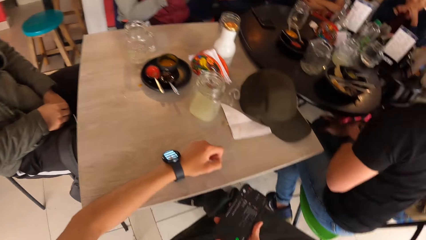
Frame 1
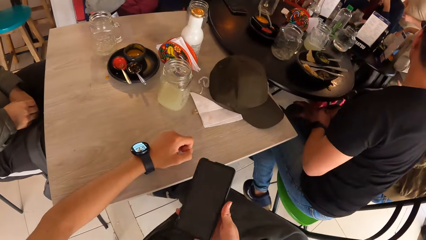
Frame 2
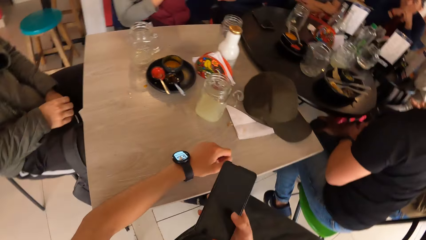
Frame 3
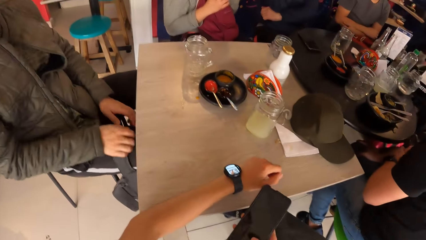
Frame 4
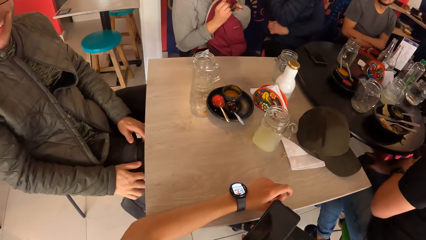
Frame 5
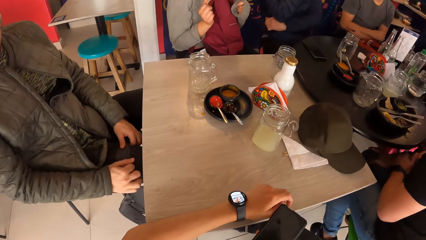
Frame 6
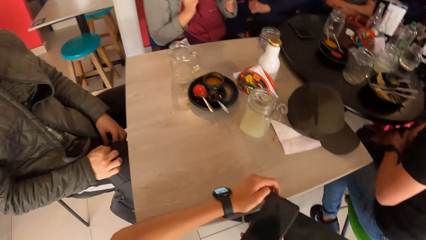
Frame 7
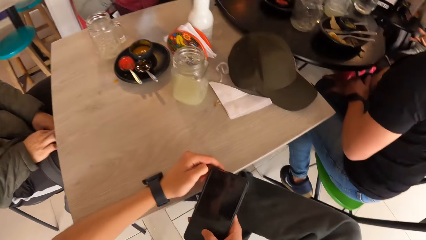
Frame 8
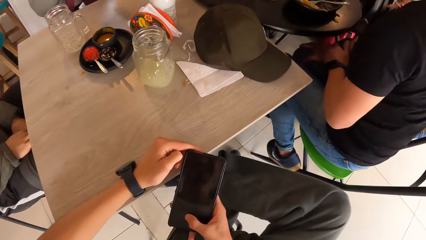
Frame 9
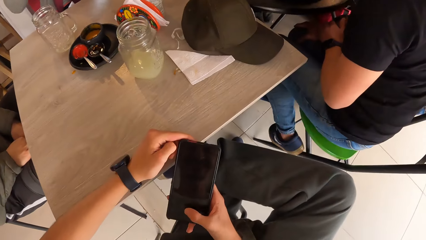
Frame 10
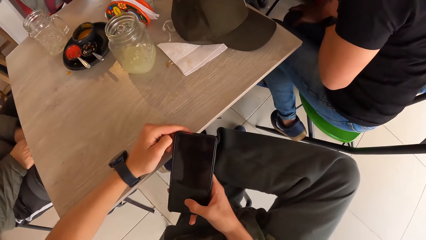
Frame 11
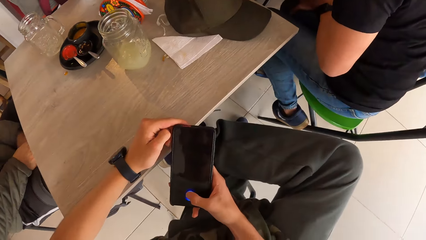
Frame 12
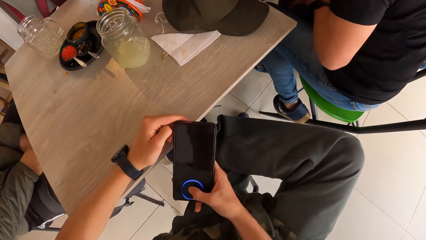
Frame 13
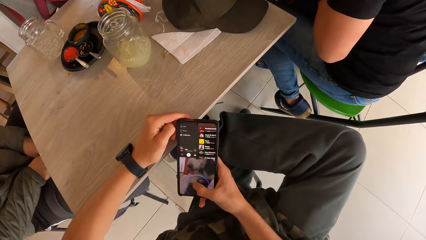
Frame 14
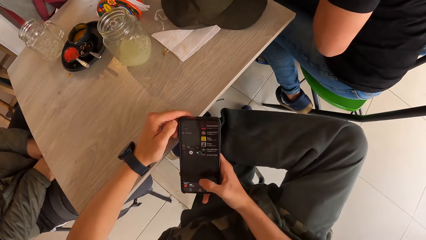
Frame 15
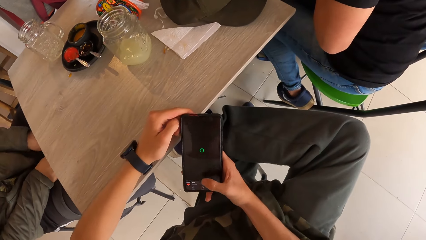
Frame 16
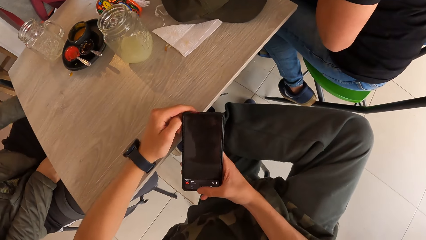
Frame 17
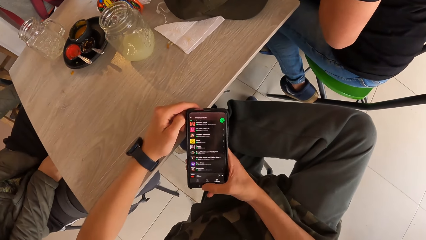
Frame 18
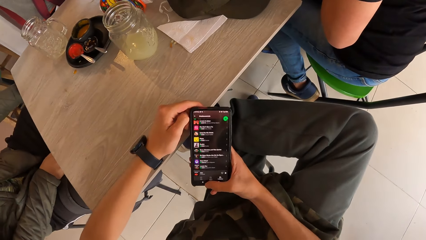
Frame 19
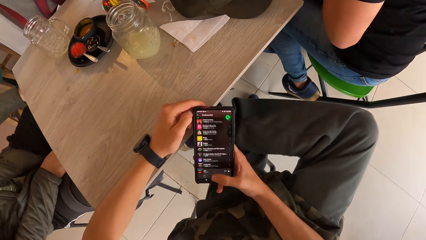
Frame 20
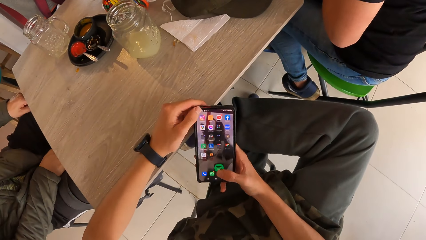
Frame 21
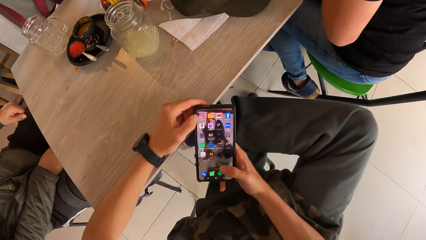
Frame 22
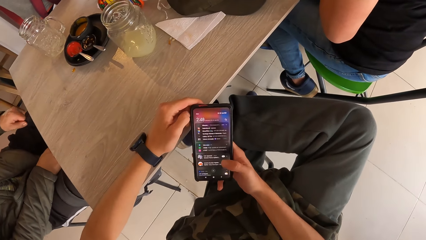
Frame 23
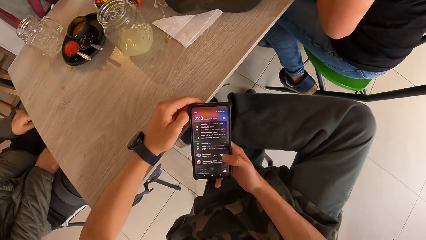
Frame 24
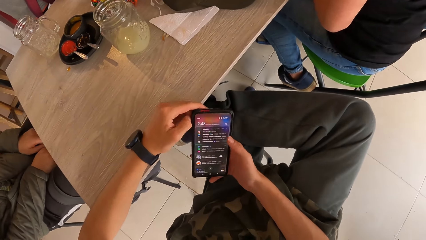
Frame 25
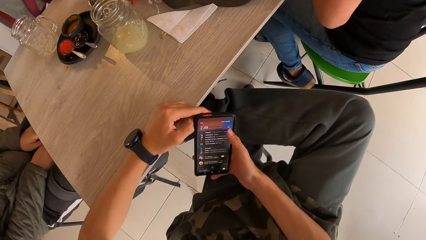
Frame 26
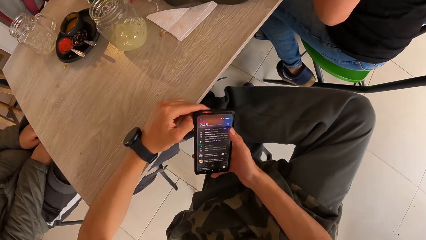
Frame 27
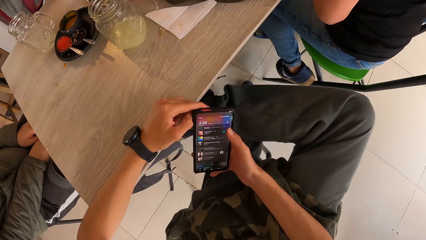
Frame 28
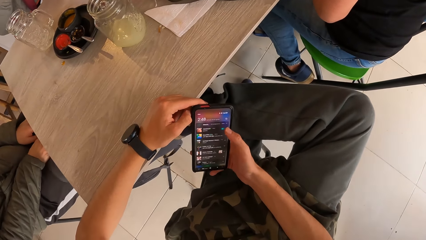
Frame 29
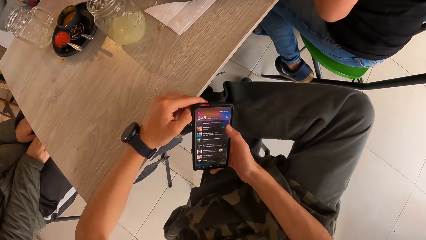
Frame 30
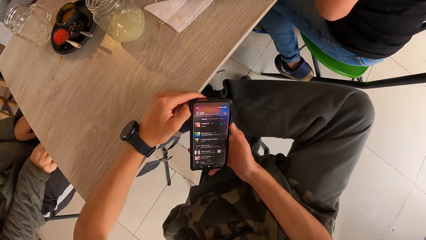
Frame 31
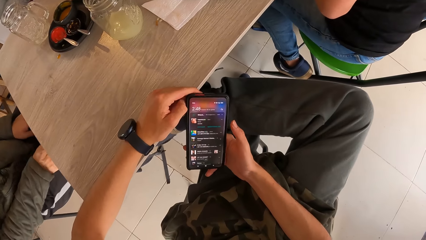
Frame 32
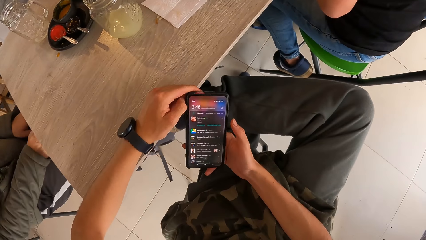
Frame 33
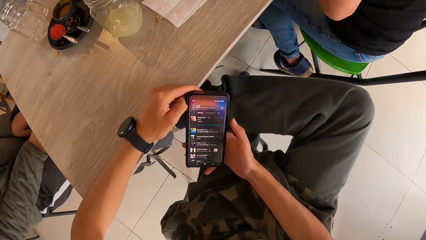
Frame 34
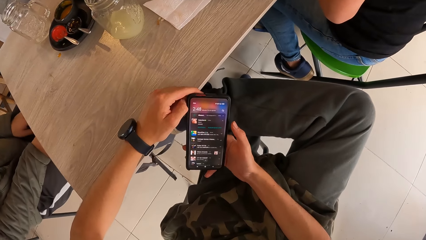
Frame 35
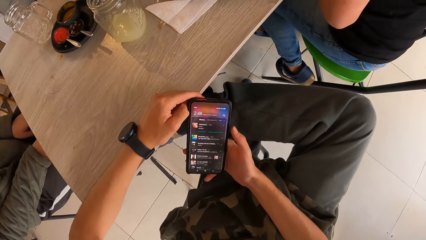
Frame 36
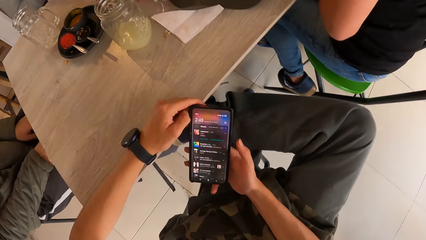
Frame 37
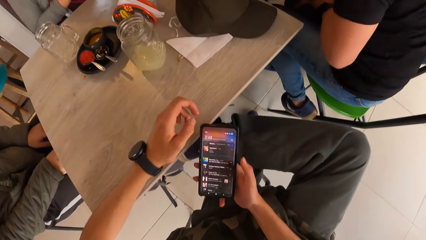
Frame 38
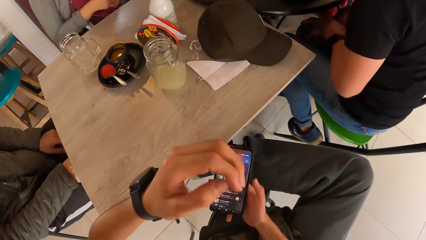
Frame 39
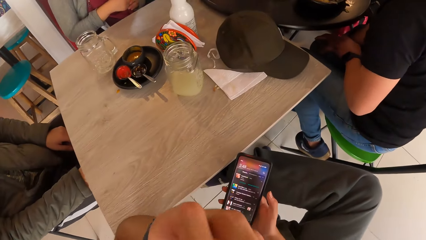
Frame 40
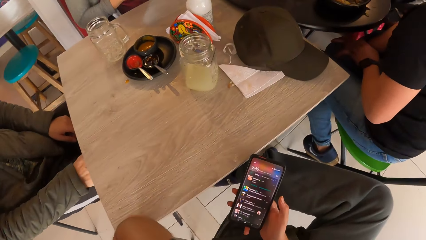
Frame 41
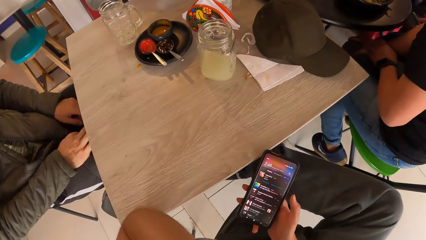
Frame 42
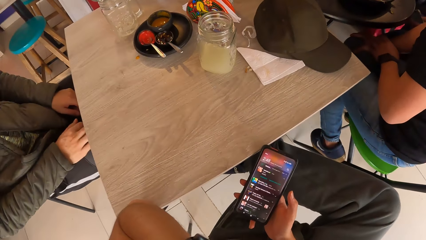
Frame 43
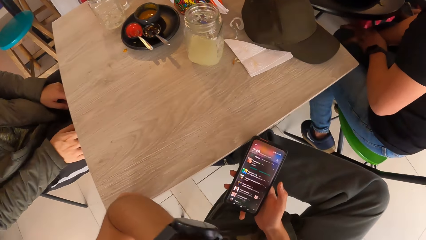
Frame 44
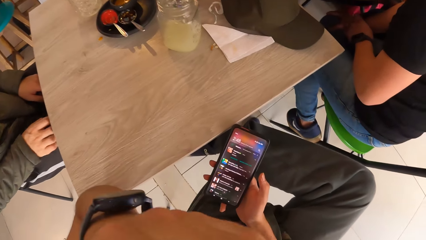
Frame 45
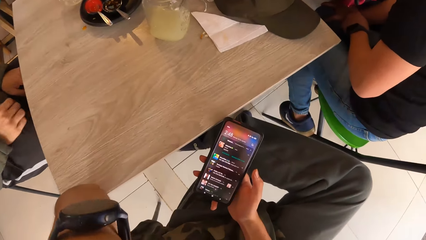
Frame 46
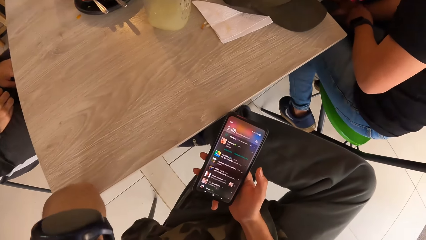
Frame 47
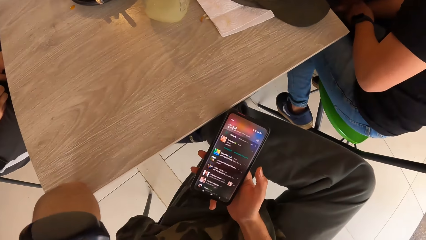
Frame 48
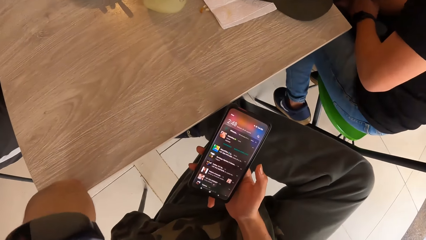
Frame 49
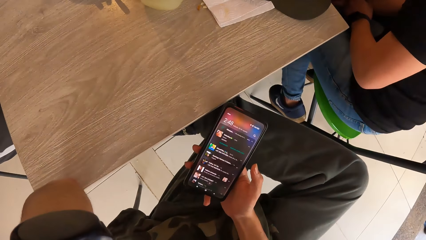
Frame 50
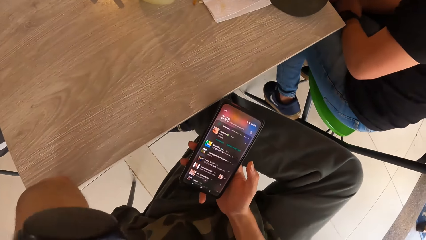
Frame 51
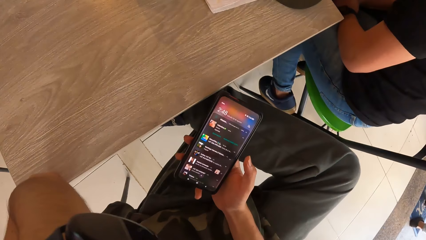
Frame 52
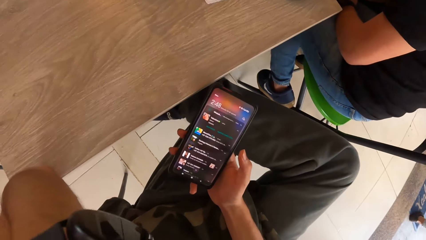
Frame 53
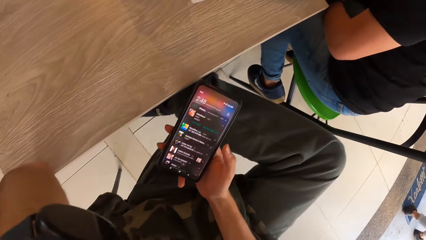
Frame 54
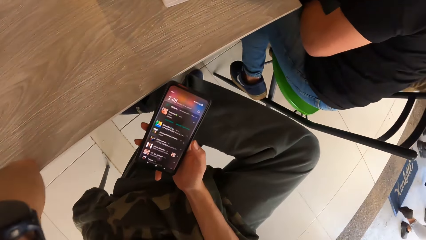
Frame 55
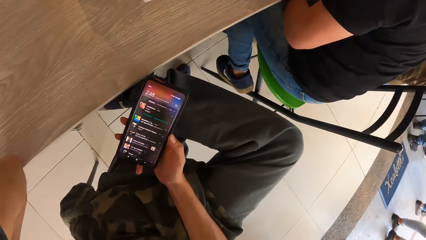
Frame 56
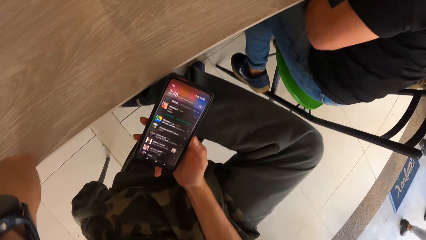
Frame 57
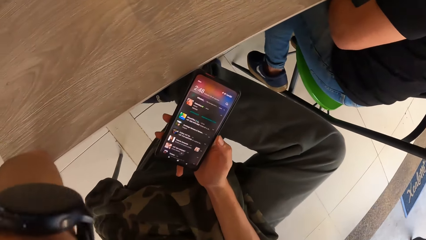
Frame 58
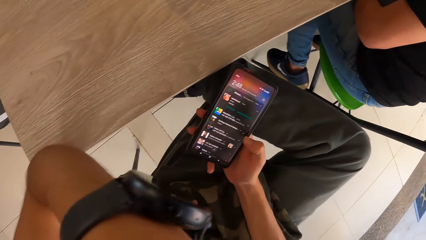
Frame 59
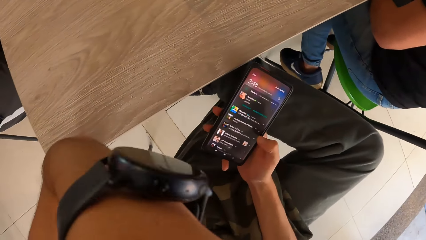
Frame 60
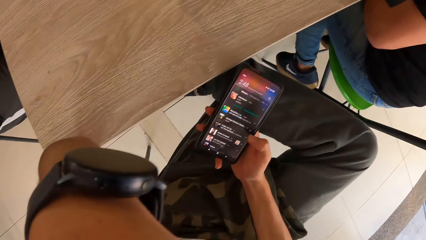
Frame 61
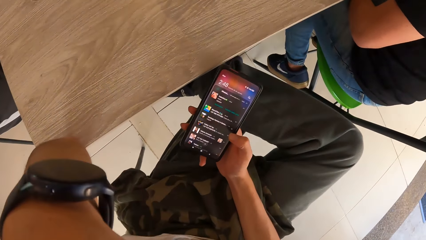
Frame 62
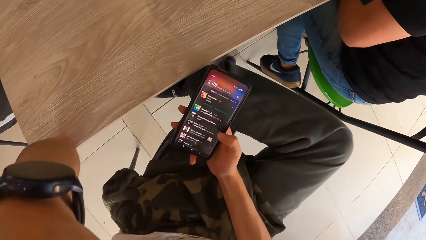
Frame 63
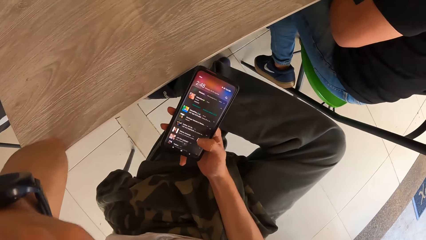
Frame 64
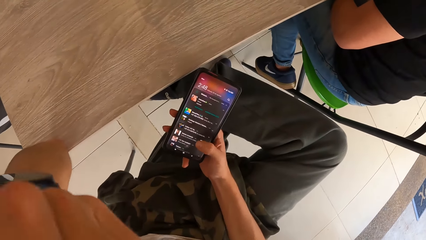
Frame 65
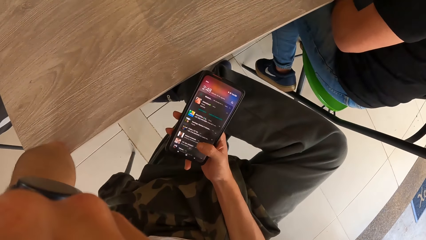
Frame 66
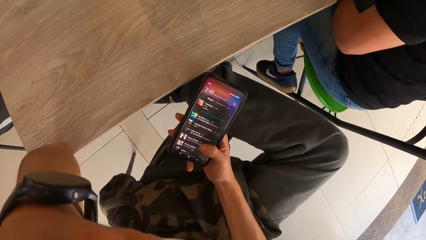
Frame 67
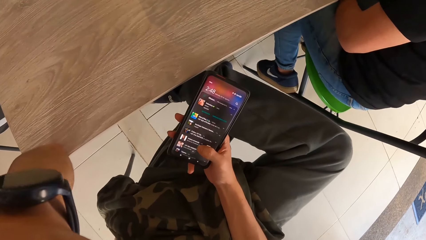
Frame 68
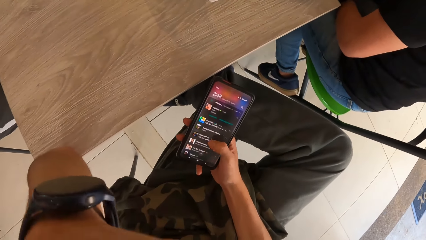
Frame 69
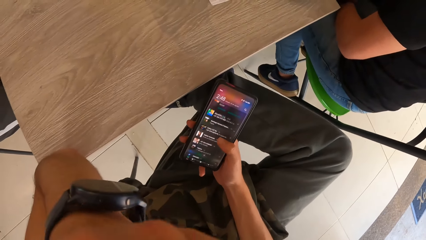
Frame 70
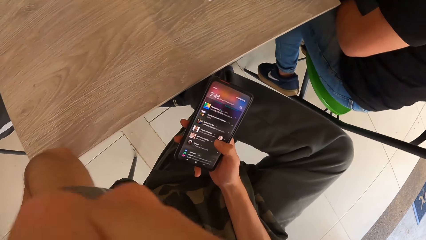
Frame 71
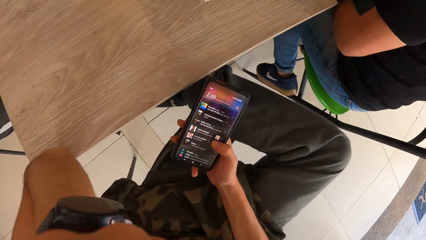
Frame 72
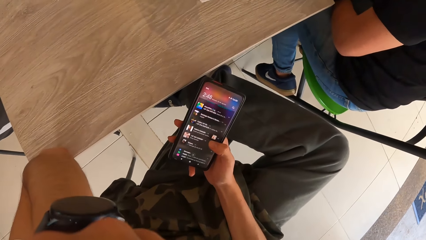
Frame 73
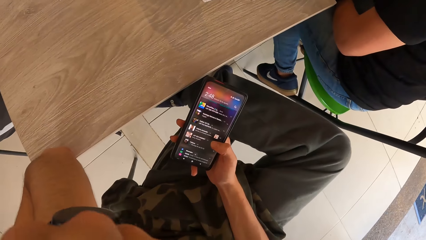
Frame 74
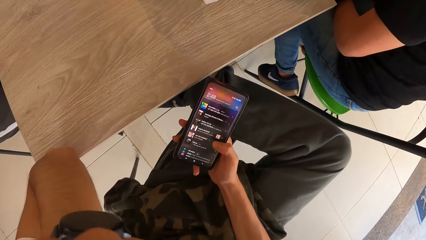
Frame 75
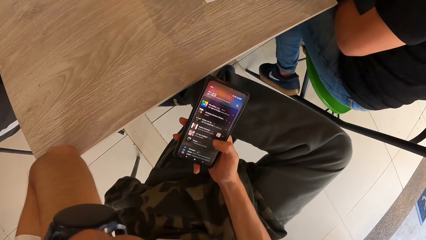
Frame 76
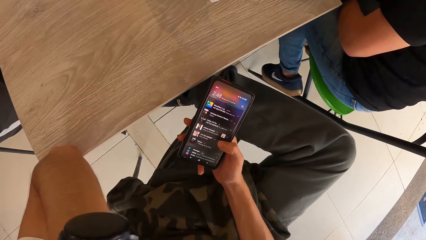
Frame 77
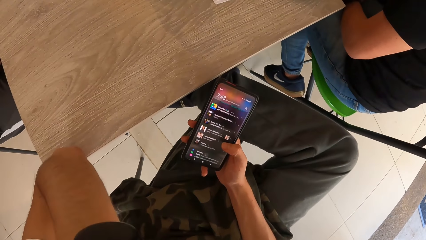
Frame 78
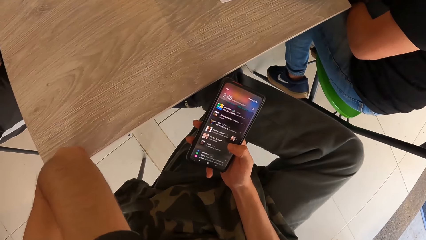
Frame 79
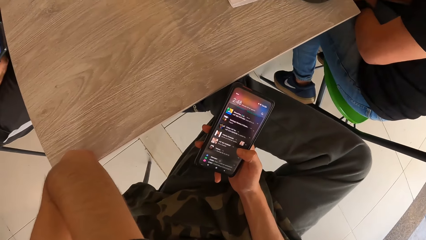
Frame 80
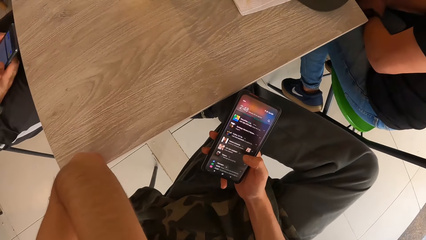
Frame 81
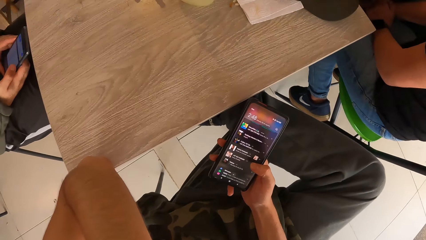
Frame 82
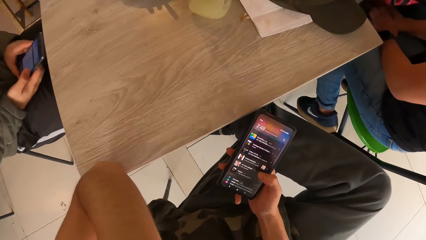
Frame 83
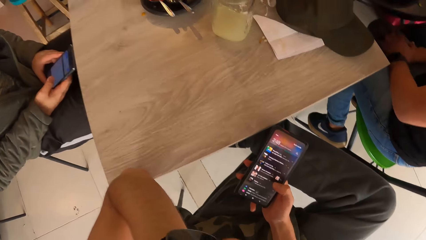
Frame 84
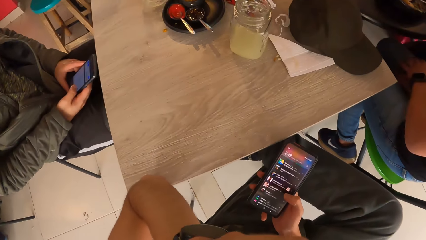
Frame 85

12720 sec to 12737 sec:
The camera wearer scrolls on a phone. A person aligns a bag on the leg. The camera wearer operates the phone with both hands. He scrolls on the phone. The person straightens a trouser. The camera wearer scrolls on the phone. He raises his left hand towards his face and touches the face. He scrolls on the phone and touches the face.
